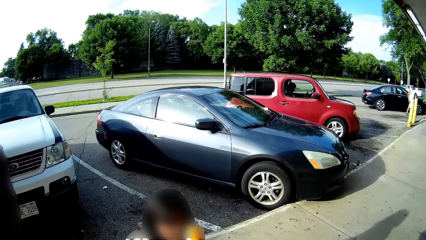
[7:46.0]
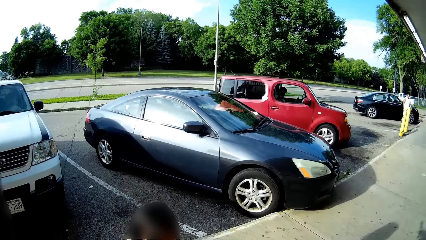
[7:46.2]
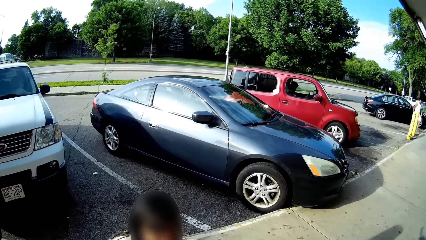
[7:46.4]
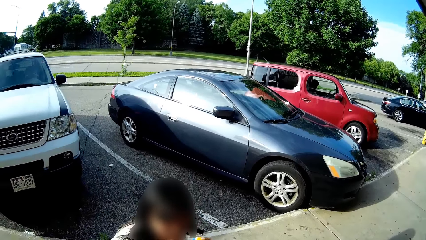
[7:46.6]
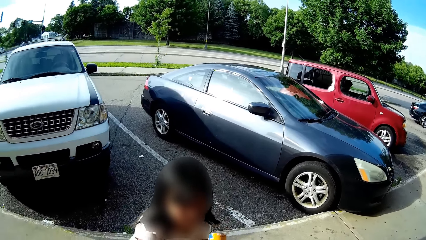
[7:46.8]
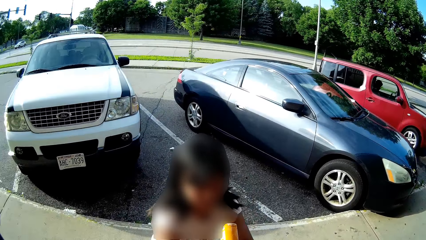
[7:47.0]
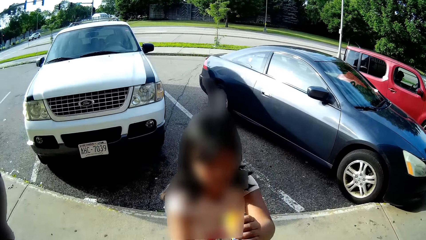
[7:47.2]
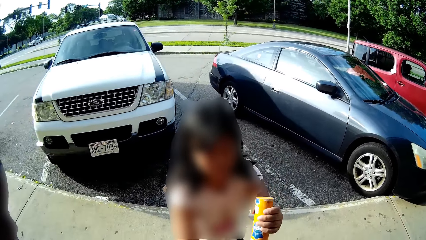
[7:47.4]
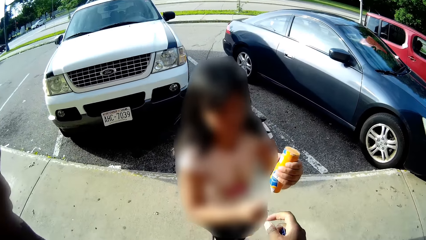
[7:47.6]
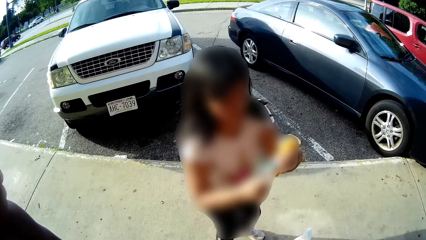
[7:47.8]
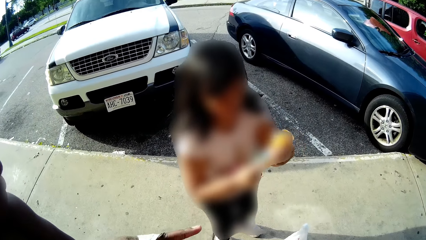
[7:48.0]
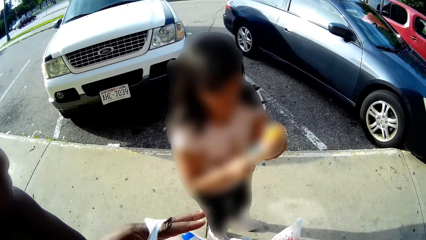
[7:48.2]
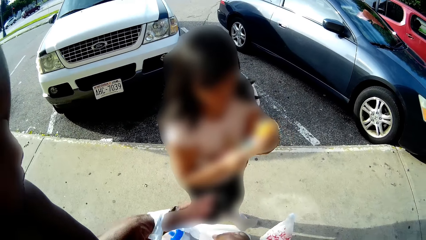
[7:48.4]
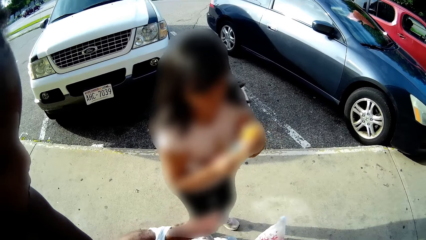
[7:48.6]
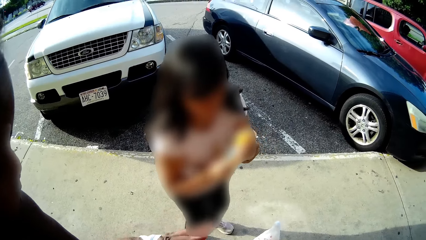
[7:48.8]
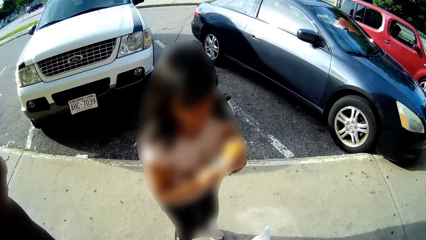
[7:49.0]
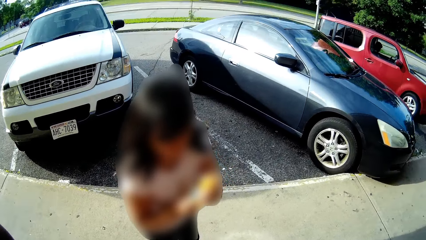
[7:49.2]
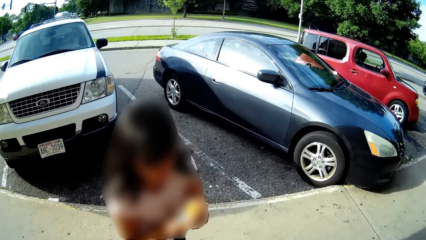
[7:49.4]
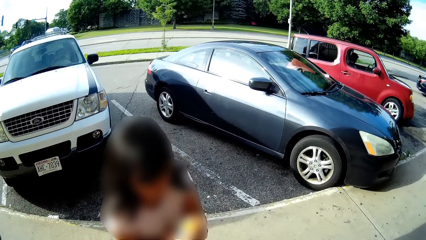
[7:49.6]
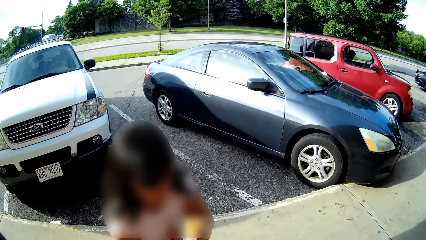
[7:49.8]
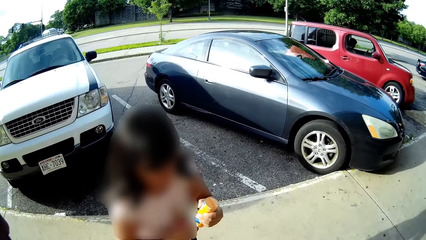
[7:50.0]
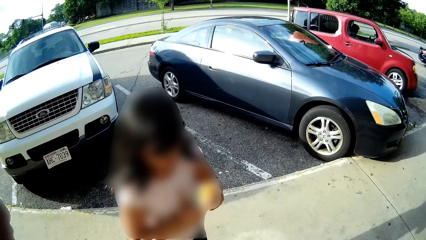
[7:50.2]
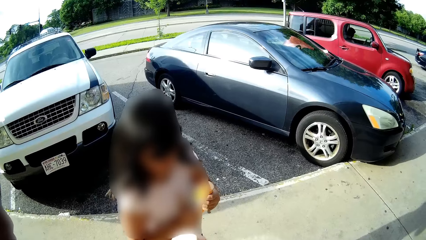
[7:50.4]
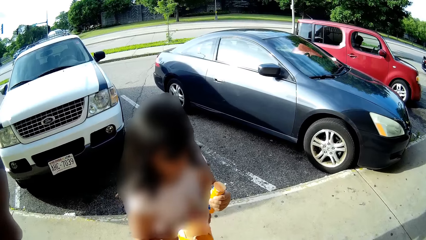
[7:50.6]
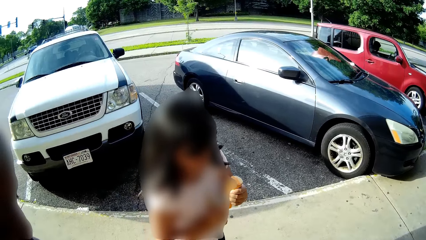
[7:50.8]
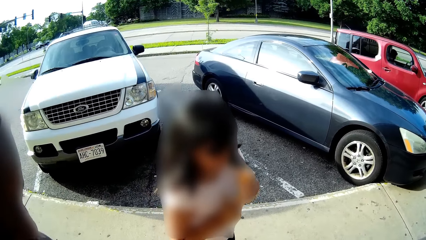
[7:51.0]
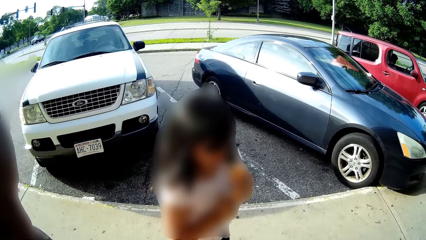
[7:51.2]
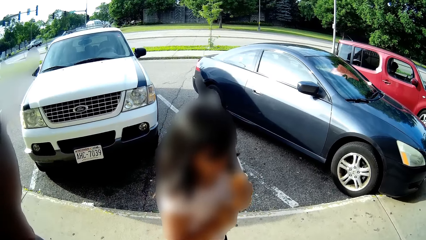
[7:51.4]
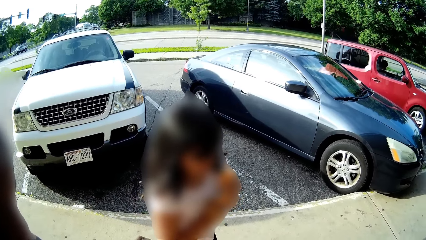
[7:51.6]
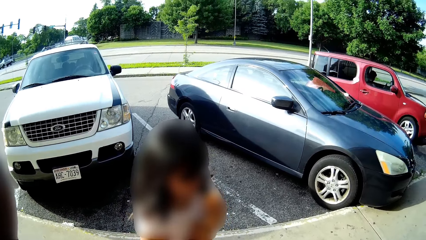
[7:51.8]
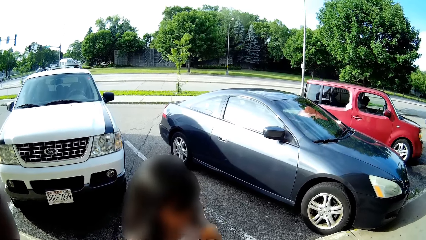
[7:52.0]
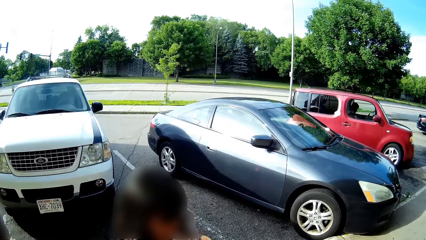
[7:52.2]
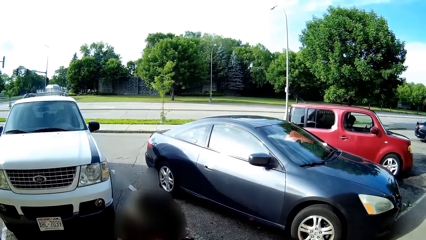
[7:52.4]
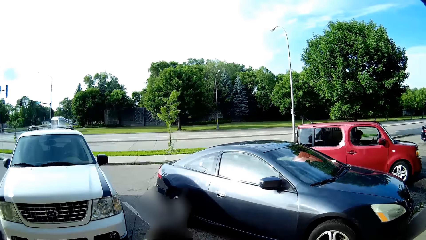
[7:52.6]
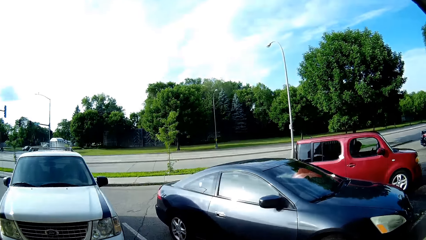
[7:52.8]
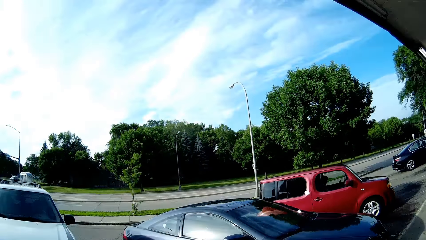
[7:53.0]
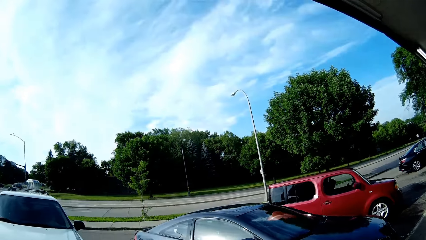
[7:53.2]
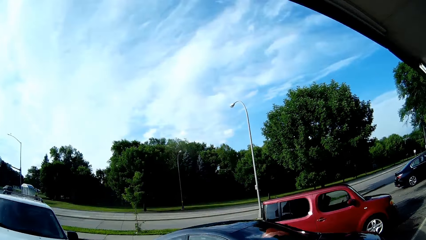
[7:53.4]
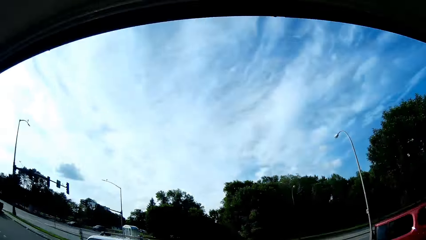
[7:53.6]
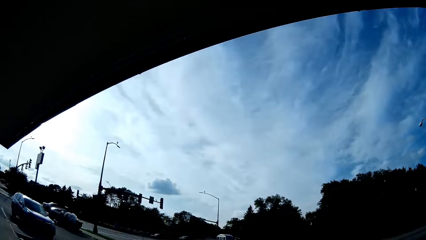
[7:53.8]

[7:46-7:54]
The camera wearer points the cookie with her left hand towards the girl. The girl collects the cookie from the camera wearer with her hands. The girl holds the cookie with her hands.

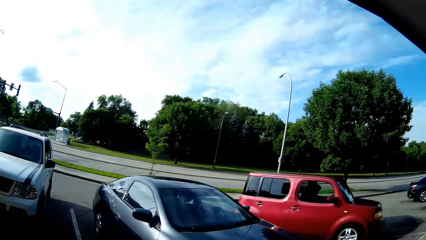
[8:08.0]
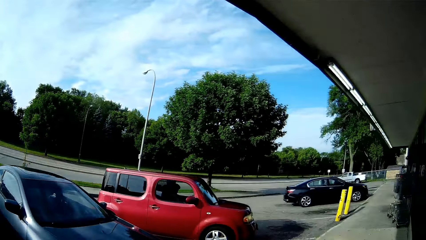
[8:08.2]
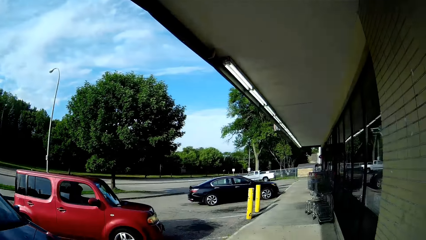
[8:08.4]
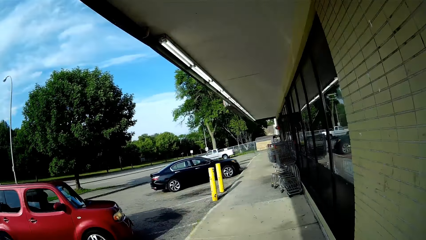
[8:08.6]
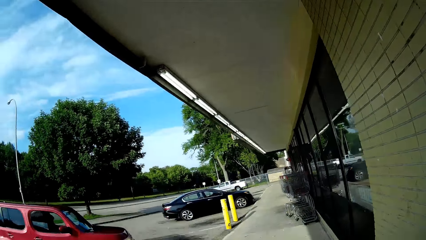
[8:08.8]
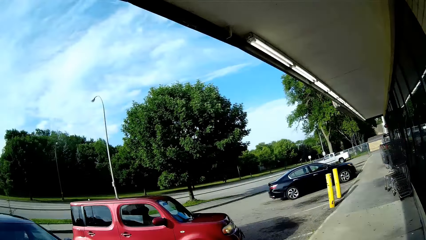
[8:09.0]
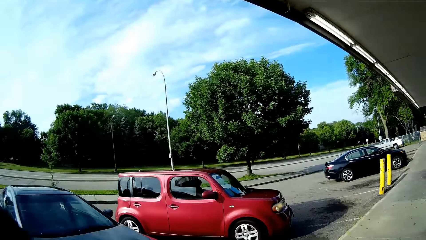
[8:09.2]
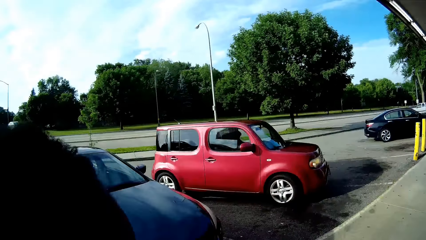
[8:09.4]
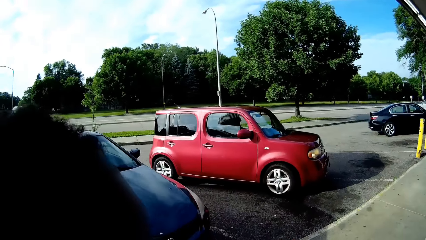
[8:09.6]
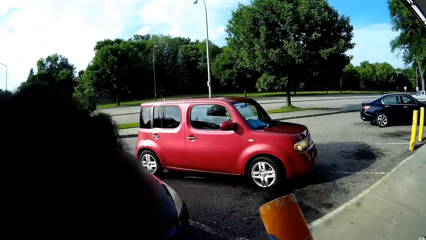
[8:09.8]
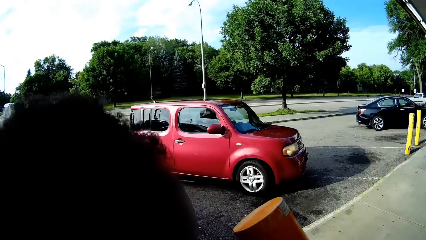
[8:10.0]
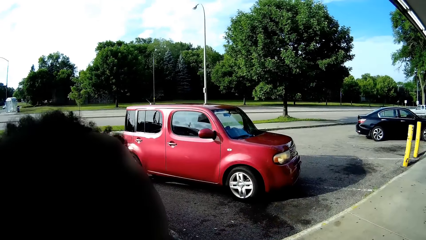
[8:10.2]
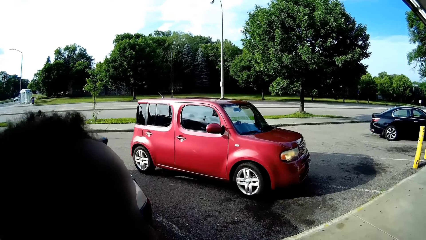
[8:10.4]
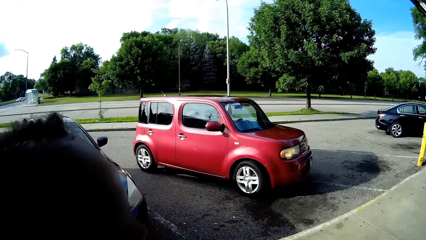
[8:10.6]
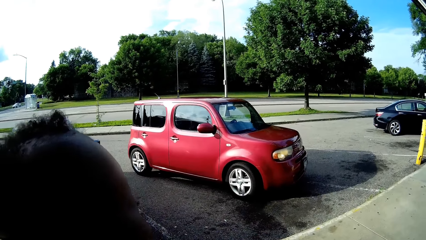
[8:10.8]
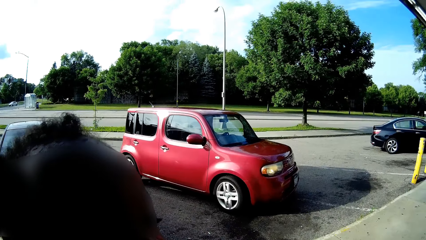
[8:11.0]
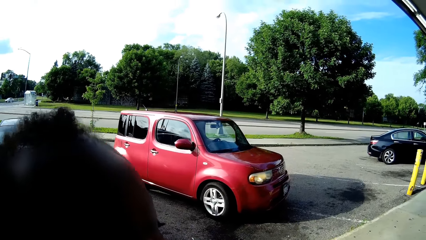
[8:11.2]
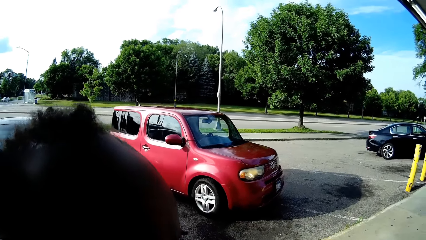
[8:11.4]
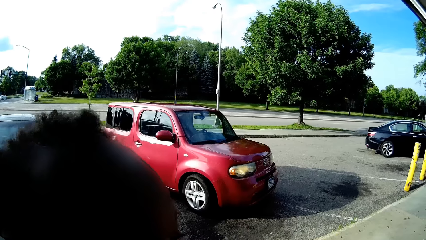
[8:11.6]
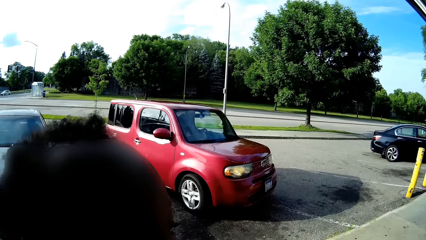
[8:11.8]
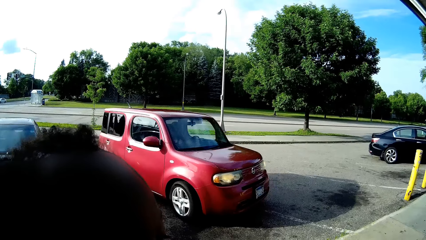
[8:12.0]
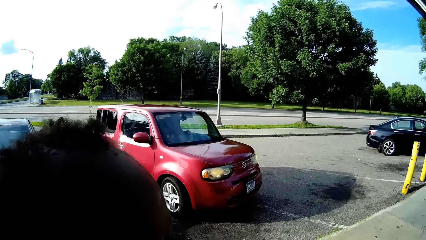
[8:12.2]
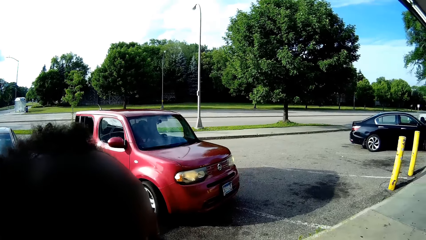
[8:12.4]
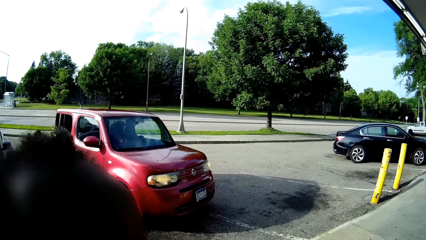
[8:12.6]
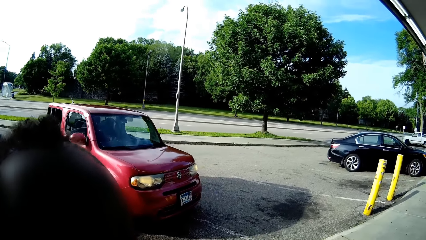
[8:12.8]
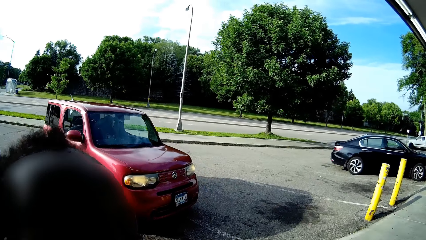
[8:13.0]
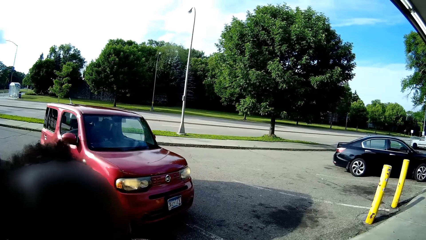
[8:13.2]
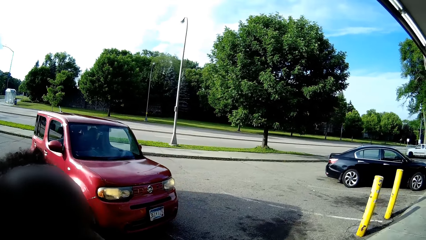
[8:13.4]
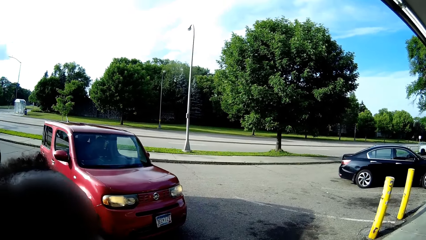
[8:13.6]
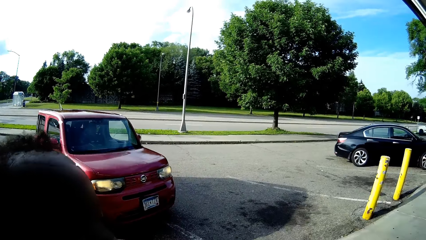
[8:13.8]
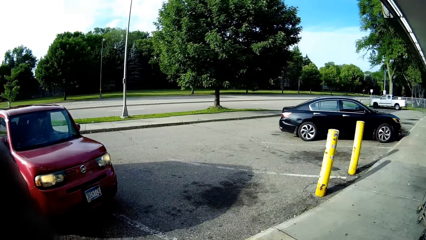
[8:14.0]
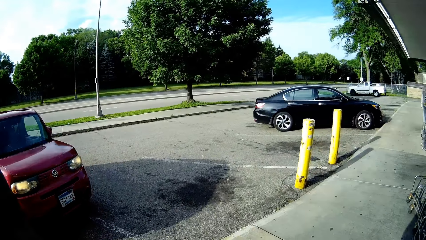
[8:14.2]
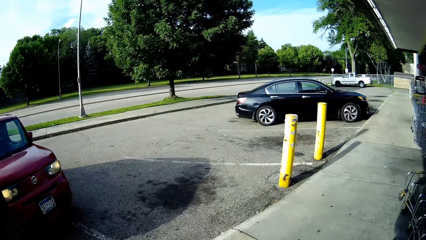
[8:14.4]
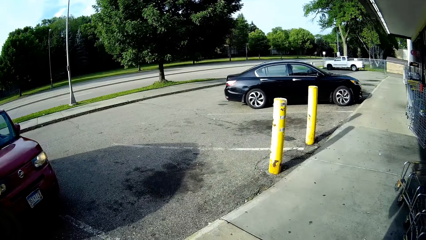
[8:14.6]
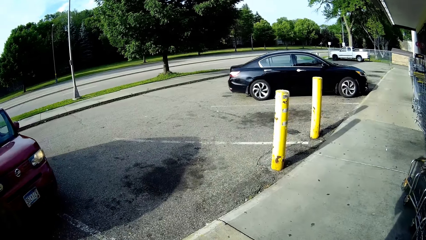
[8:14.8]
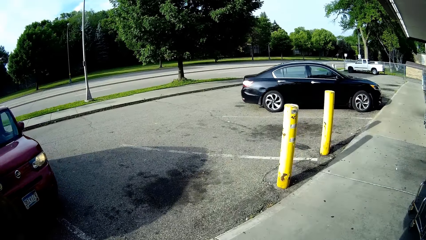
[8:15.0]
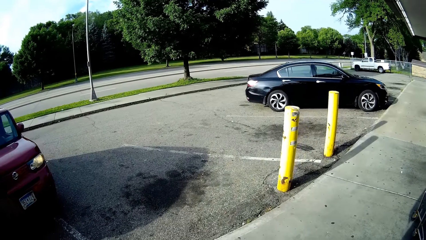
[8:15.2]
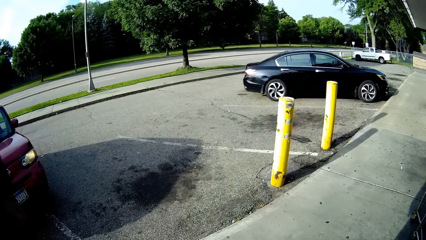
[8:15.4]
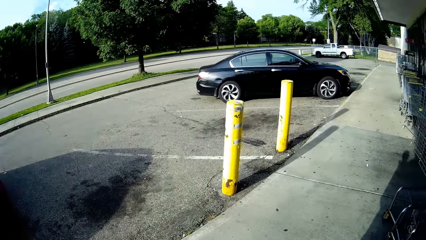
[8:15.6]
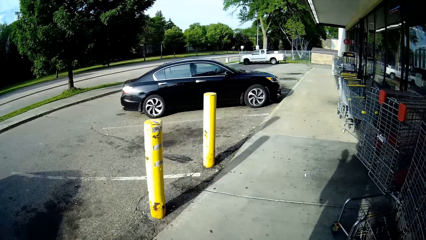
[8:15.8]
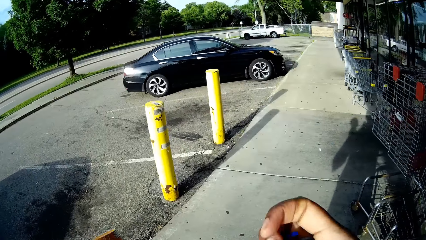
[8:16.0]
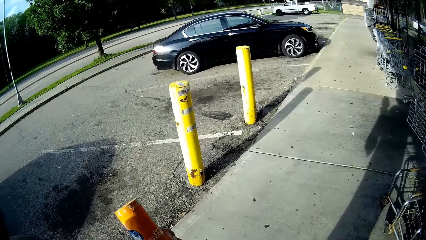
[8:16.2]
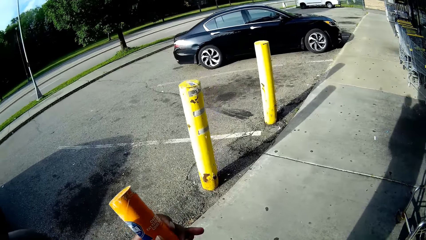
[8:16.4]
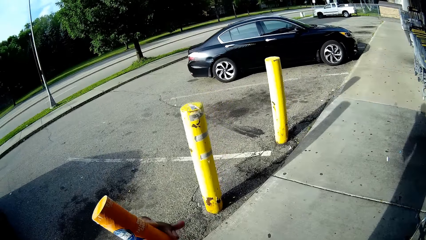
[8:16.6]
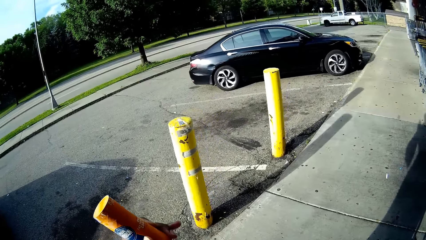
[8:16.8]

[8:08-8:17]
The camera wearer holds the cookie with her left hand. She walks.
